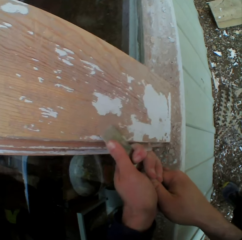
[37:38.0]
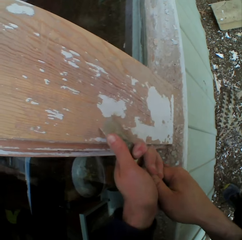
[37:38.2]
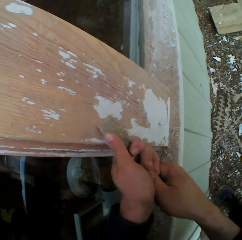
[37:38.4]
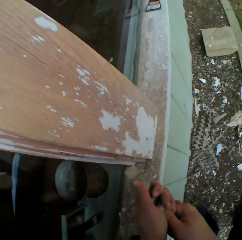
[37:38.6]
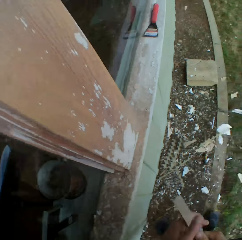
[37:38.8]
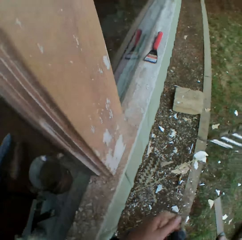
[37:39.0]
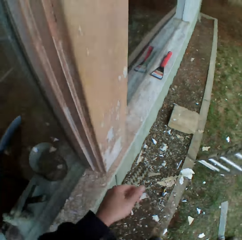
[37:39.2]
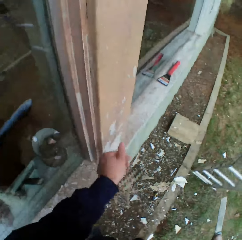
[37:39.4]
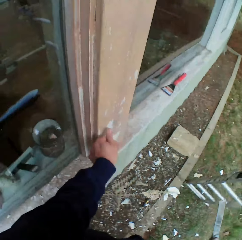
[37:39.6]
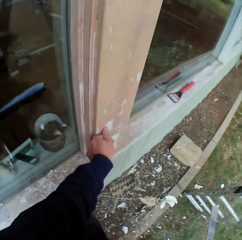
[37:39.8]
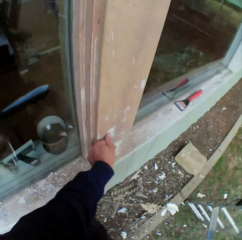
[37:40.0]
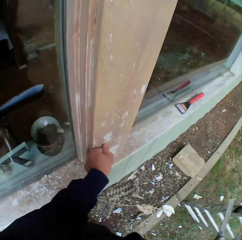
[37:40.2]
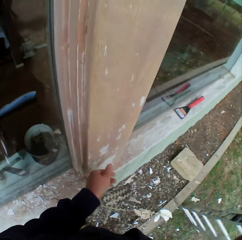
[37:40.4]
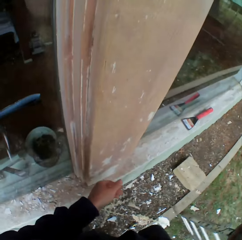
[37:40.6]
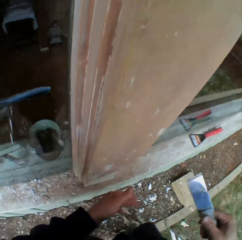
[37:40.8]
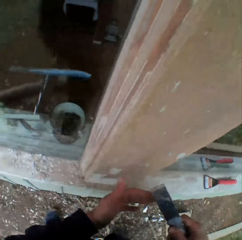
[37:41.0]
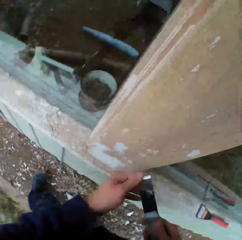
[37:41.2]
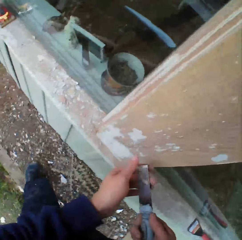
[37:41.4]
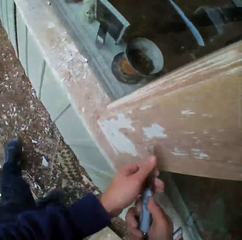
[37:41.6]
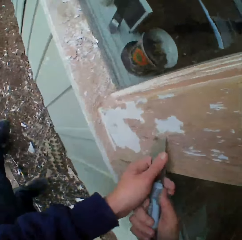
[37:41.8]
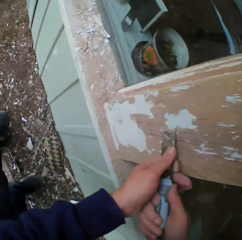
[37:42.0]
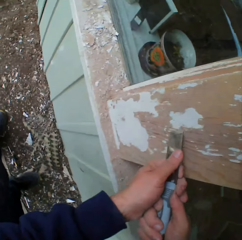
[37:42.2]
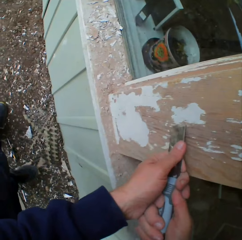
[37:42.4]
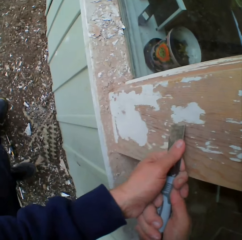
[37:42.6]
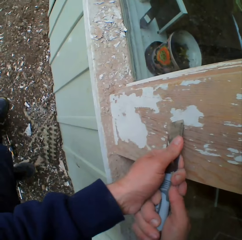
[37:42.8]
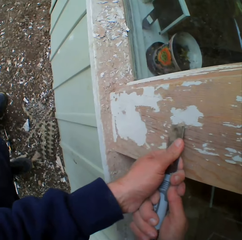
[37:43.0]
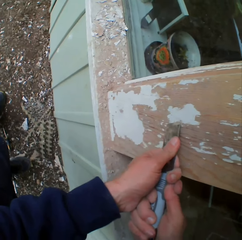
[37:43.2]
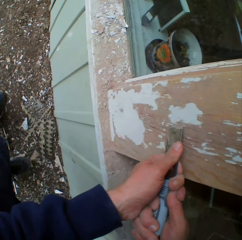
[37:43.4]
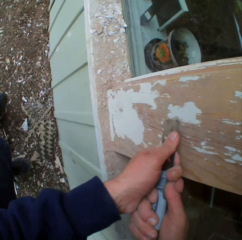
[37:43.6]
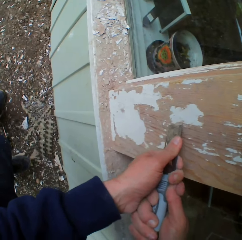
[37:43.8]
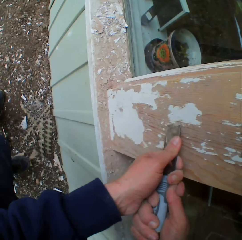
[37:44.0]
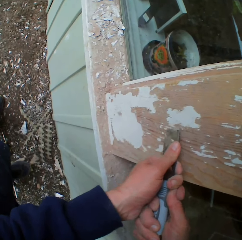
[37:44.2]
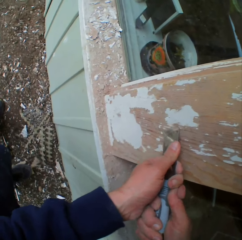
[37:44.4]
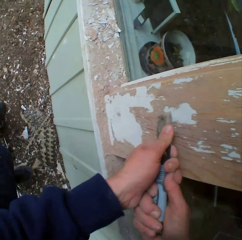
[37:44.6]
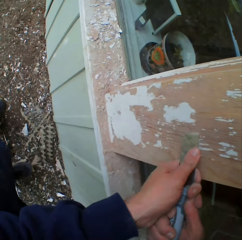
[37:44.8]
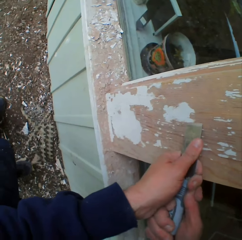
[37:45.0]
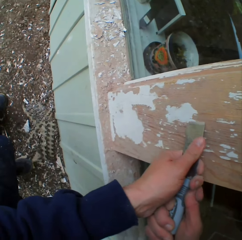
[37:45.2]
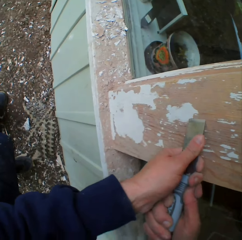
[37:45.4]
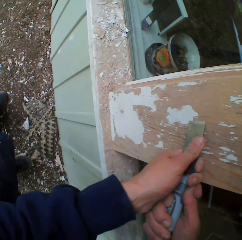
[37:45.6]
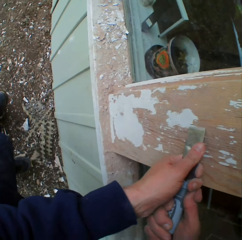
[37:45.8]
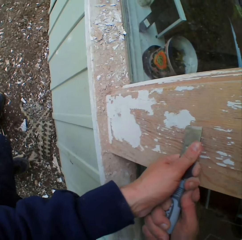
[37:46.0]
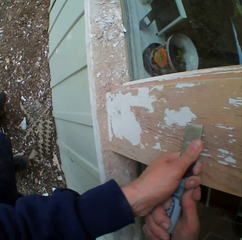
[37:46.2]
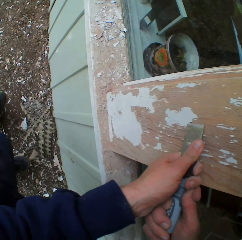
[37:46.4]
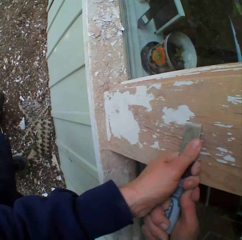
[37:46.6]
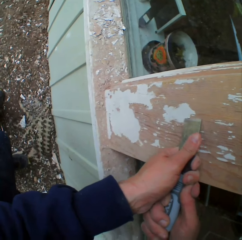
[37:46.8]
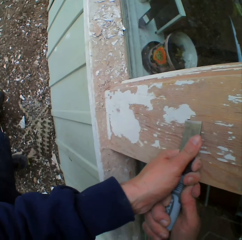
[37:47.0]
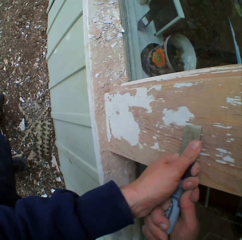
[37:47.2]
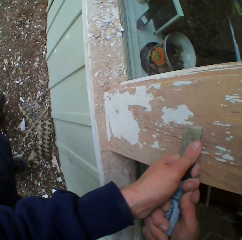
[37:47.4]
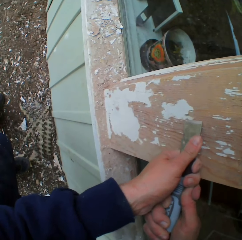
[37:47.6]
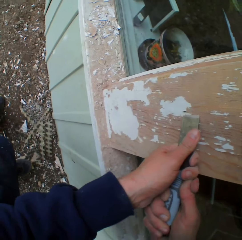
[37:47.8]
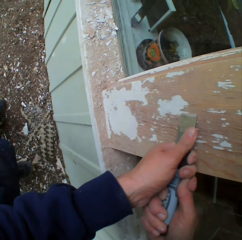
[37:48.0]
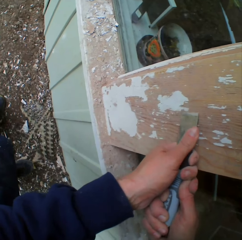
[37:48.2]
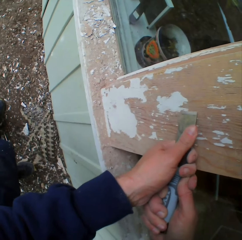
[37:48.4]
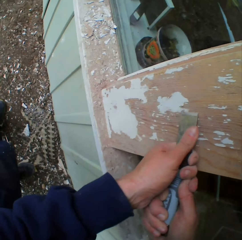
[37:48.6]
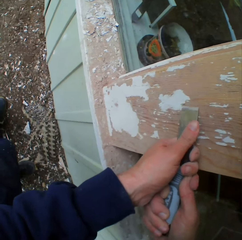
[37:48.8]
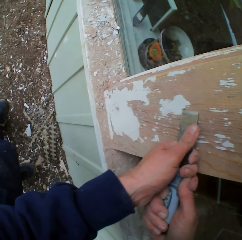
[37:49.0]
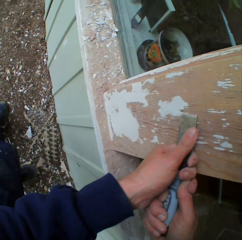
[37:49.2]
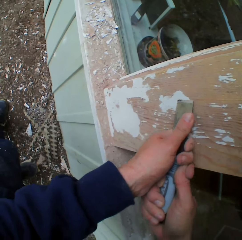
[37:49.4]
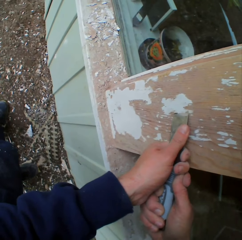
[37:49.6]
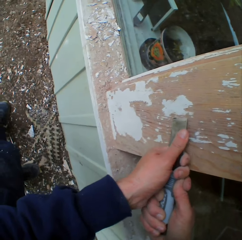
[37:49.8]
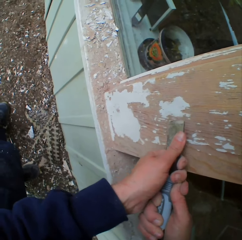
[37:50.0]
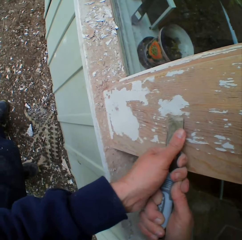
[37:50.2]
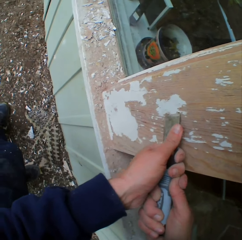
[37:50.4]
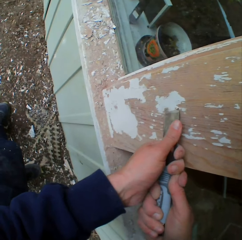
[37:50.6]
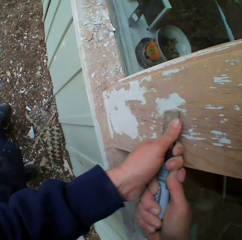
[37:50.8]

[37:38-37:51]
The camera wearer touches the wall with his finger. He turns beside the wall. He scrapes the surface. He removes the dried paint on the wall with a chisel.

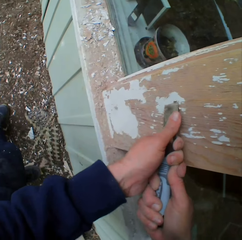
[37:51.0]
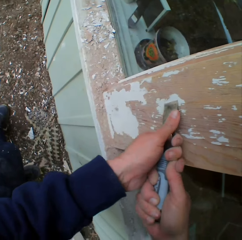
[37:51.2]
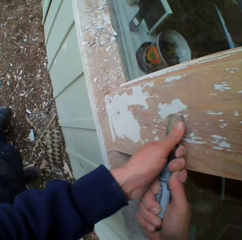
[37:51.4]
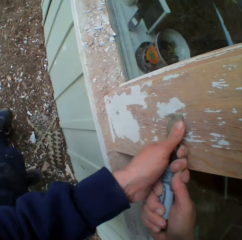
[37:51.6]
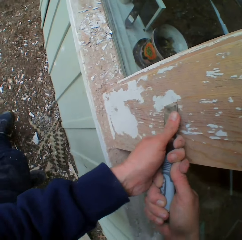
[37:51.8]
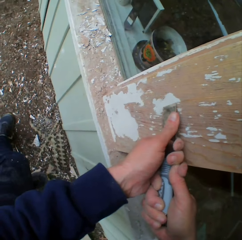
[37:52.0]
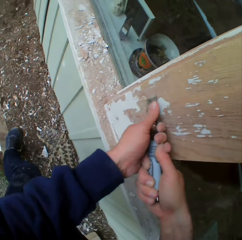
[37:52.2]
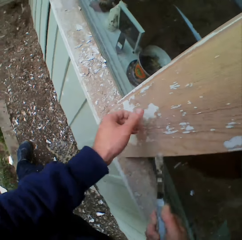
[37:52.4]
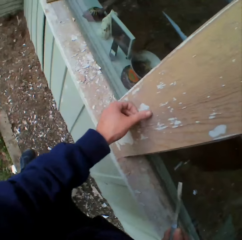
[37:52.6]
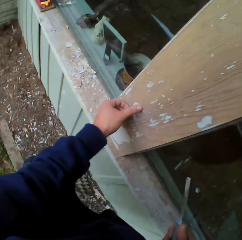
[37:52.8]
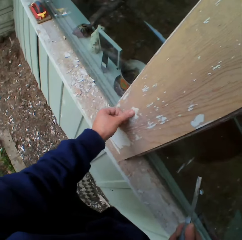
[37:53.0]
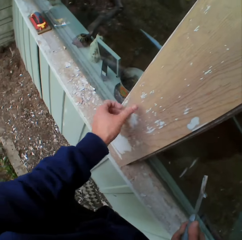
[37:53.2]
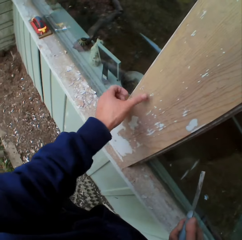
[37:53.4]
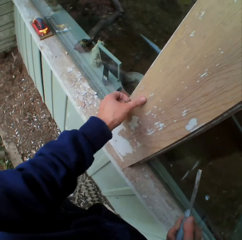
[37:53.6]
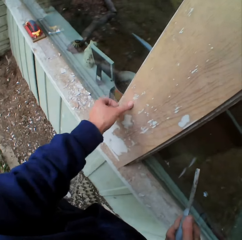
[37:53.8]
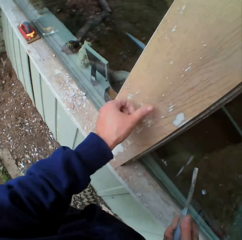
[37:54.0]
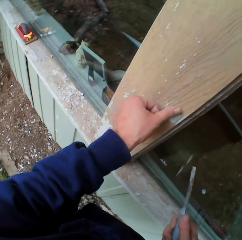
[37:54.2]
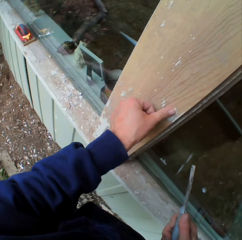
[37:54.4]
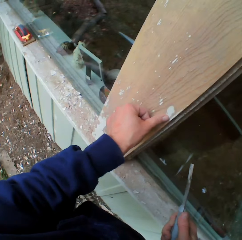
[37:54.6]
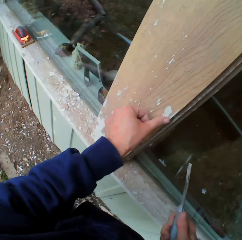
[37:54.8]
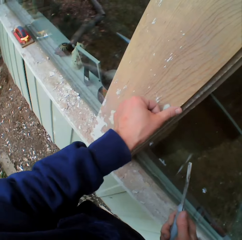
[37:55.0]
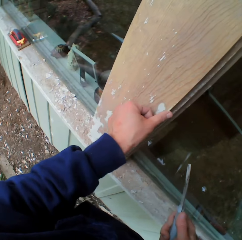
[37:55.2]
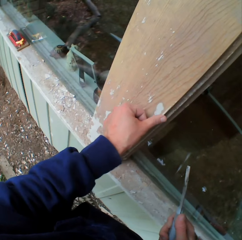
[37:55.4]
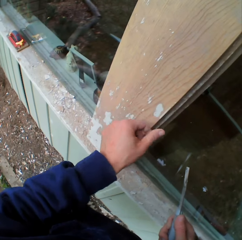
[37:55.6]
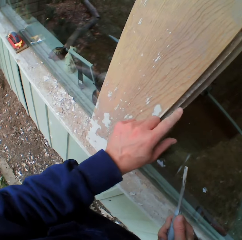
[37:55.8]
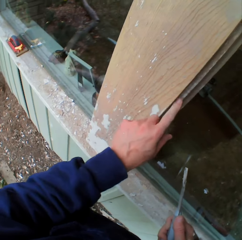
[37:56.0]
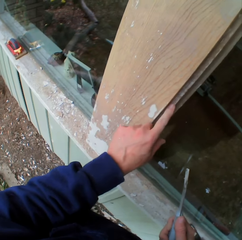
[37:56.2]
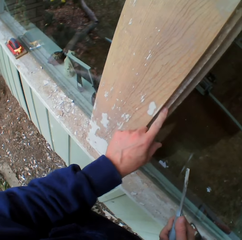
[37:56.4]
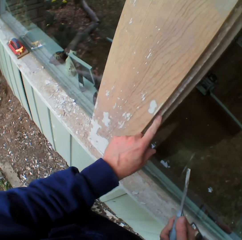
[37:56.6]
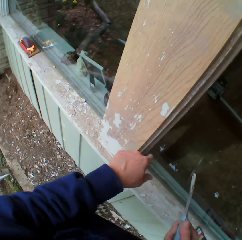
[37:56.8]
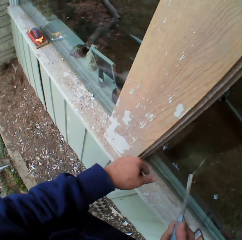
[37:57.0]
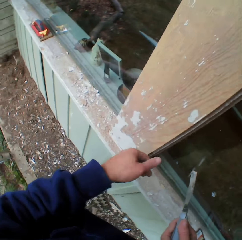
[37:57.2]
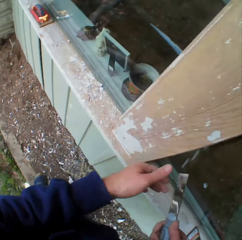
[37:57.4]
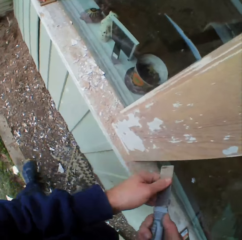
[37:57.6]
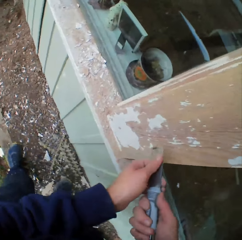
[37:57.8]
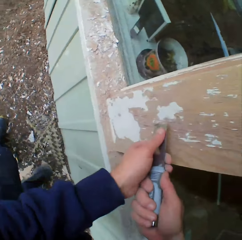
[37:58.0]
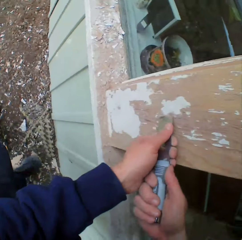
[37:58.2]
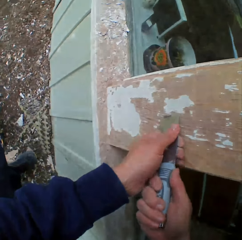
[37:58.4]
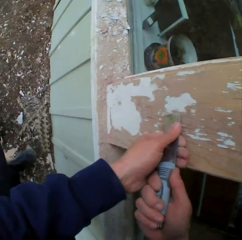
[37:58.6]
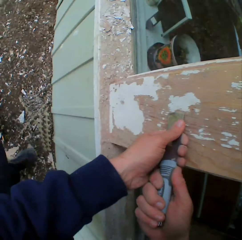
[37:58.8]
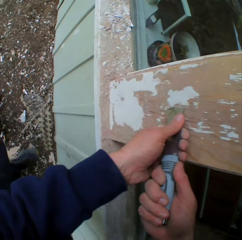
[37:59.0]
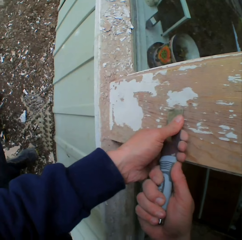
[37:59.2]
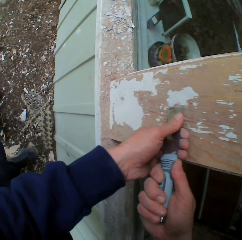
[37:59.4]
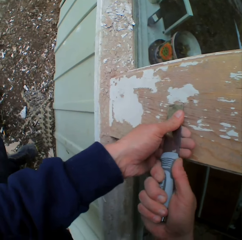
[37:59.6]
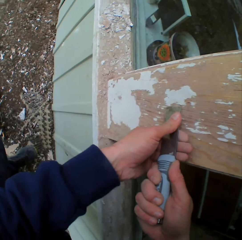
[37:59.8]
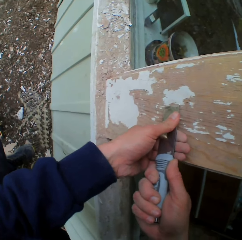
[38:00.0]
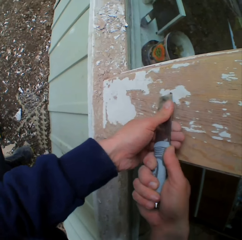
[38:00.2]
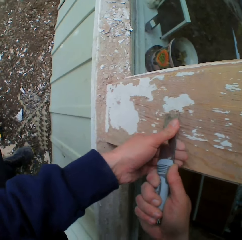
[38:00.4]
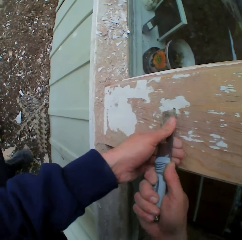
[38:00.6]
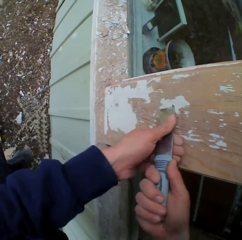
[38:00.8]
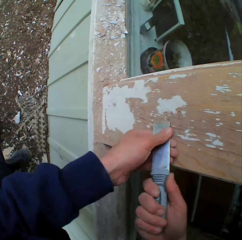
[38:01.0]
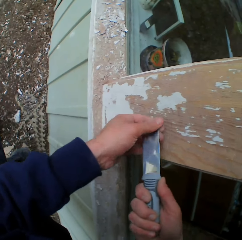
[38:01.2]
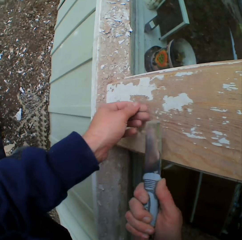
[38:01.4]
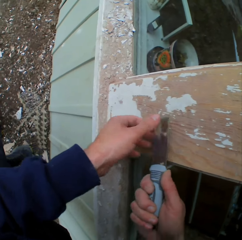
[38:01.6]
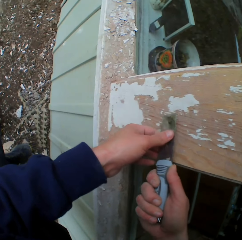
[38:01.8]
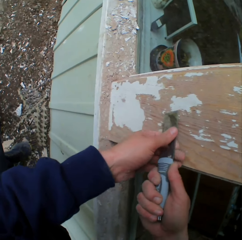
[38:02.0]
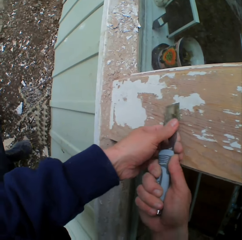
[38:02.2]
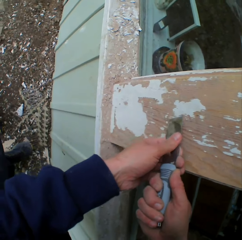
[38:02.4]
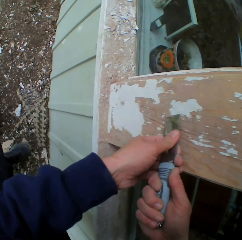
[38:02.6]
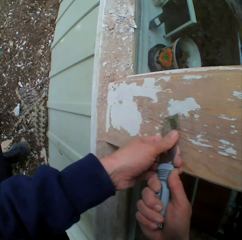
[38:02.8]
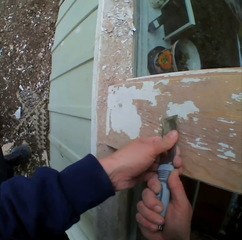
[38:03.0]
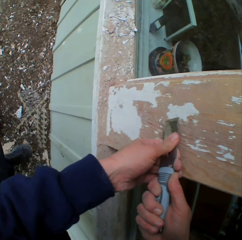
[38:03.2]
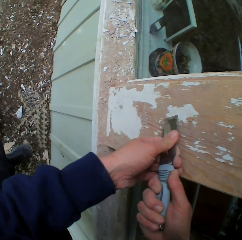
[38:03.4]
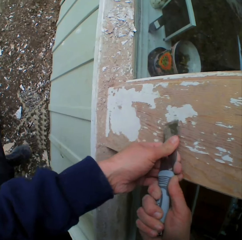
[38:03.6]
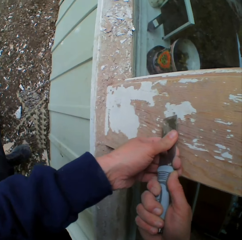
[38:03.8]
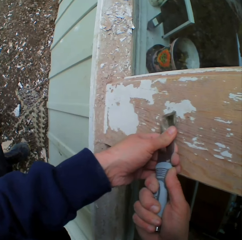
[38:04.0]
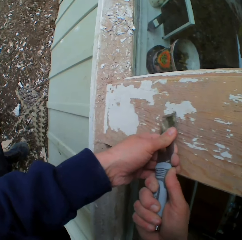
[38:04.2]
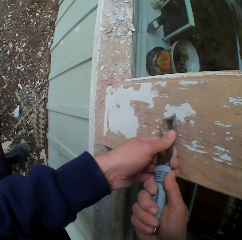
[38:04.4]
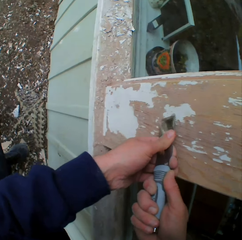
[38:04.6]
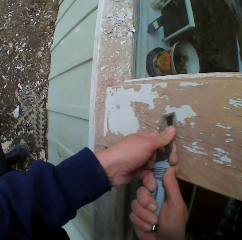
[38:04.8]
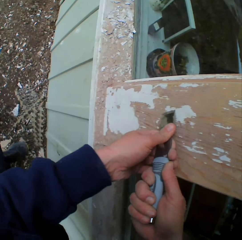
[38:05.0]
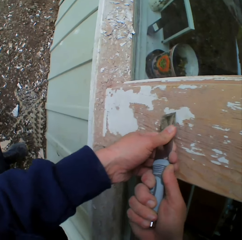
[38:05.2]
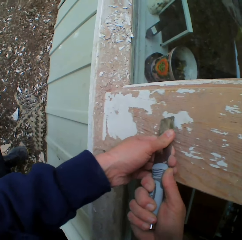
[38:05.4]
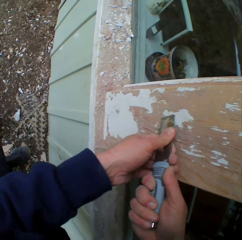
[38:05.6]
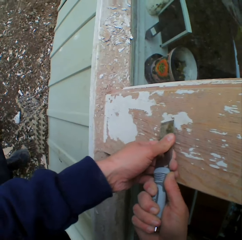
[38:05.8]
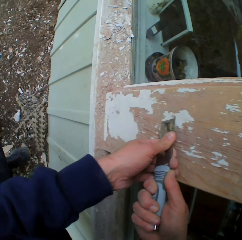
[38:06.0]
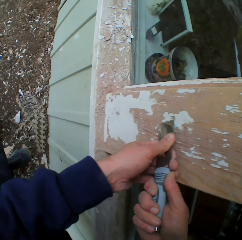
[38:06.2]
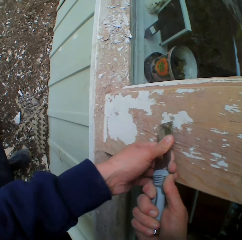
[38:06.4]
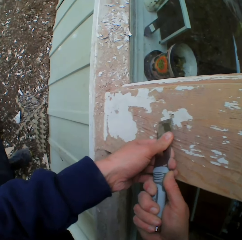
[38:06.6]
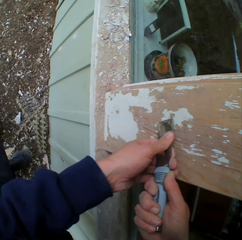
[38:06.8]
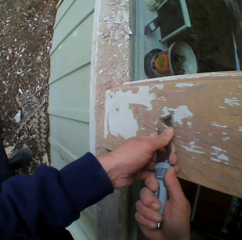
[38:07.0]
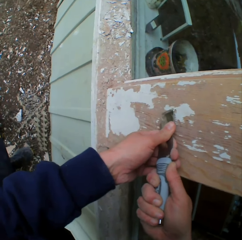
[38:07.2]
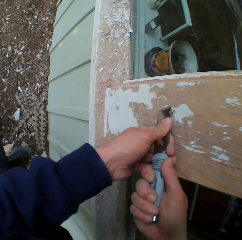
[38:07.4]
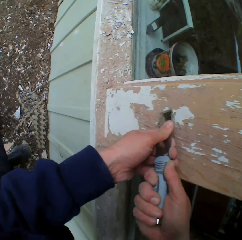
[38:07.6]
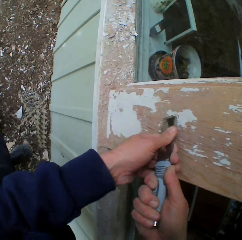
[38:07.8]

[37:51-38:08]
The camera wearer touches the wall with his finger. He scrapes the surface. He removes the dried paint on the wall with a chisel.
